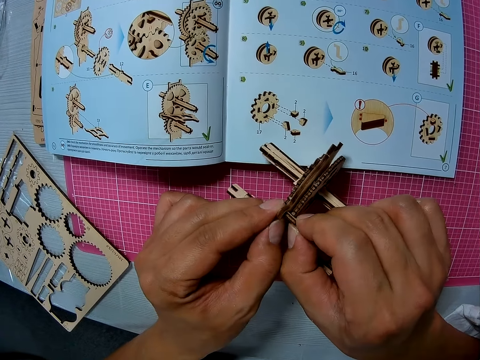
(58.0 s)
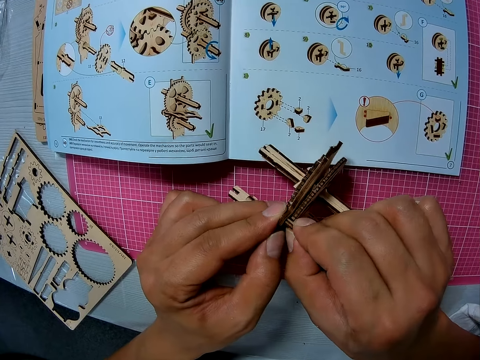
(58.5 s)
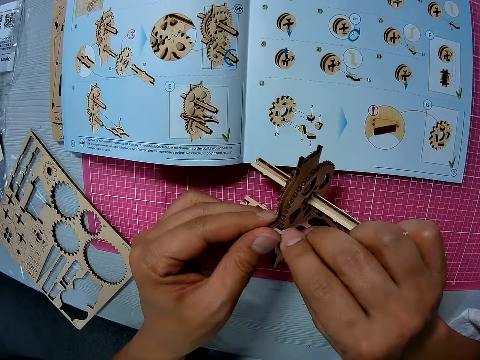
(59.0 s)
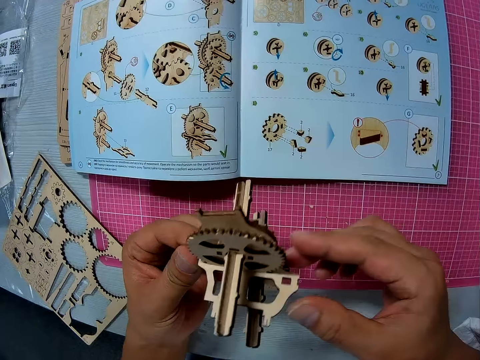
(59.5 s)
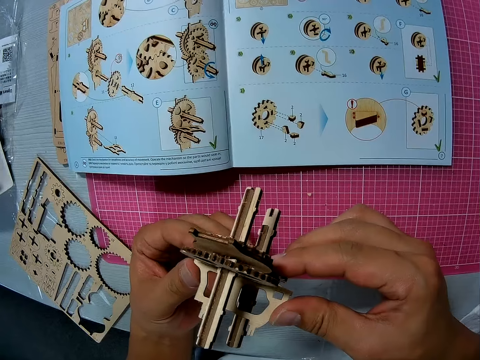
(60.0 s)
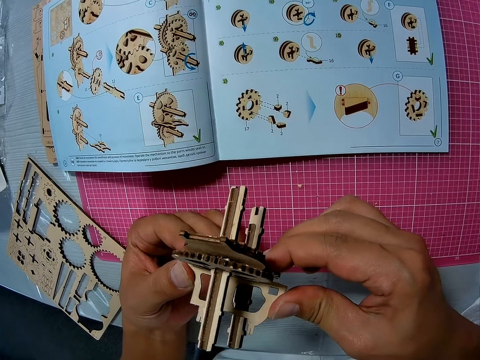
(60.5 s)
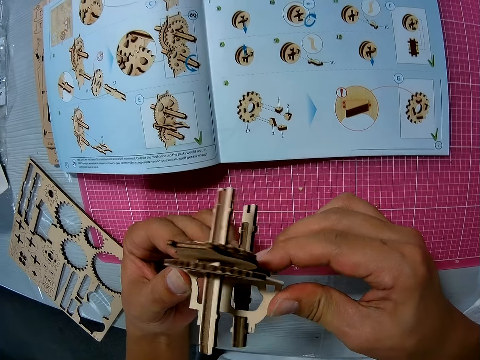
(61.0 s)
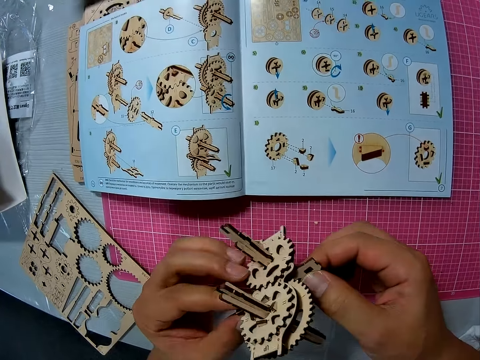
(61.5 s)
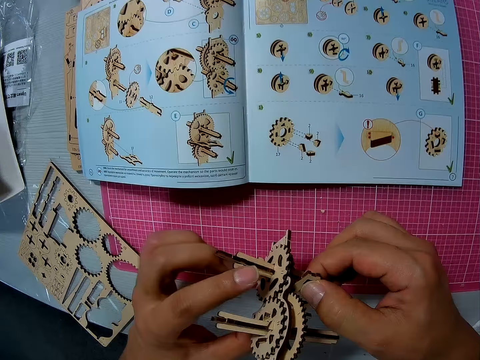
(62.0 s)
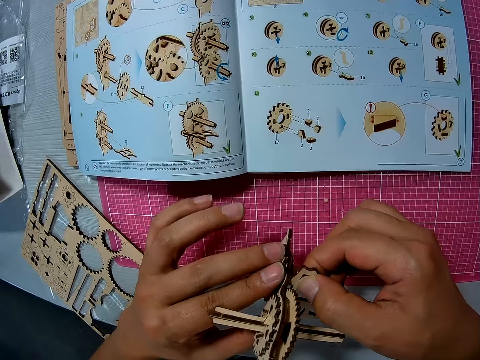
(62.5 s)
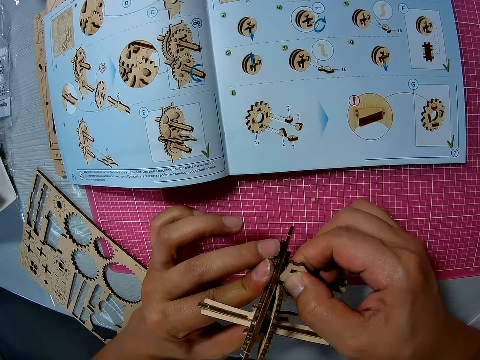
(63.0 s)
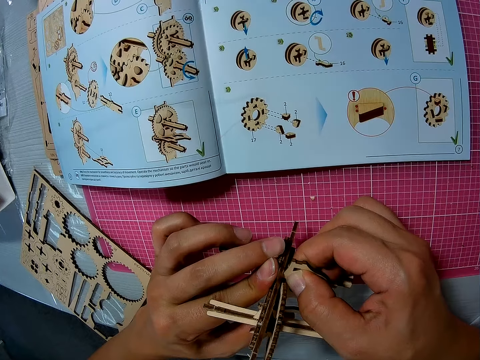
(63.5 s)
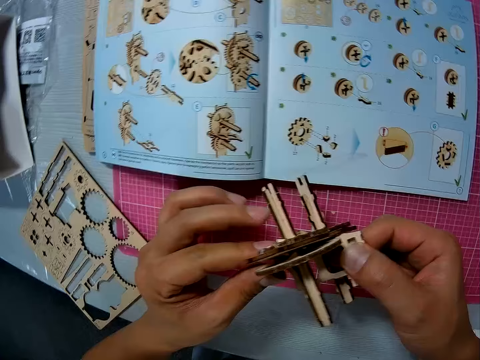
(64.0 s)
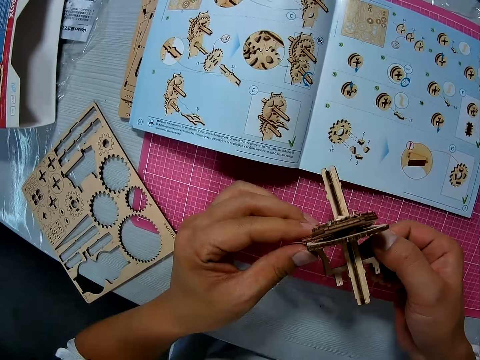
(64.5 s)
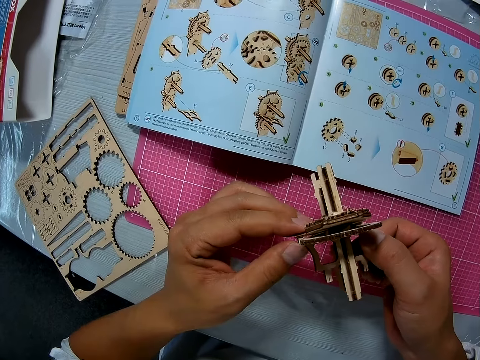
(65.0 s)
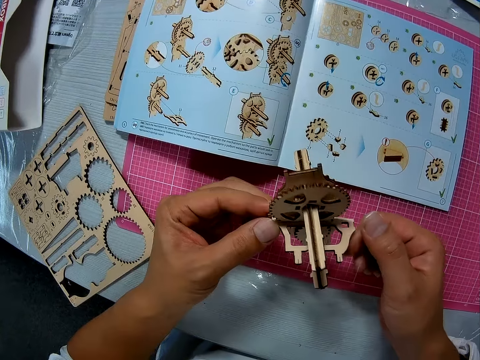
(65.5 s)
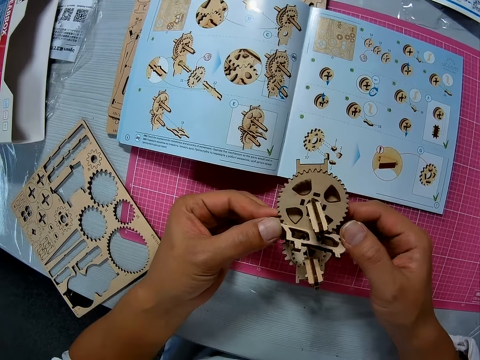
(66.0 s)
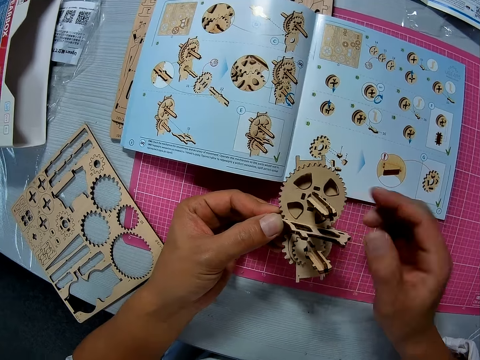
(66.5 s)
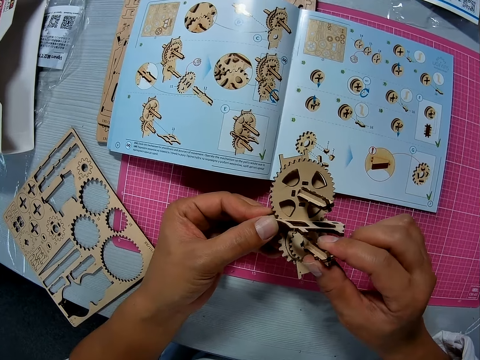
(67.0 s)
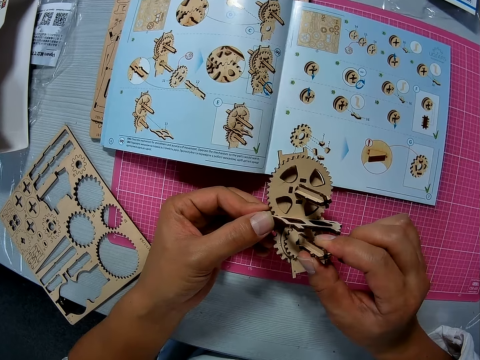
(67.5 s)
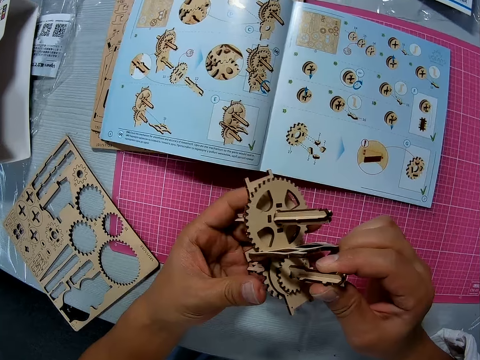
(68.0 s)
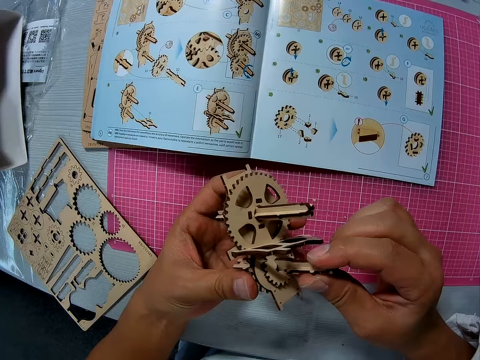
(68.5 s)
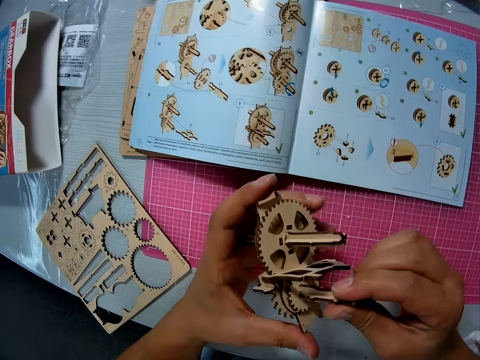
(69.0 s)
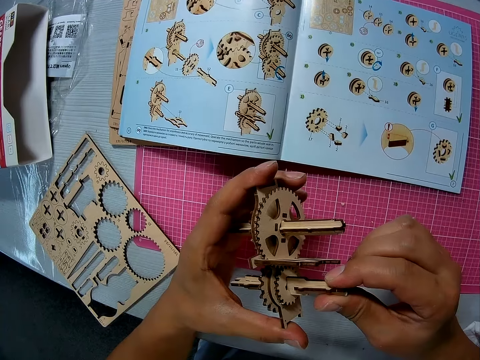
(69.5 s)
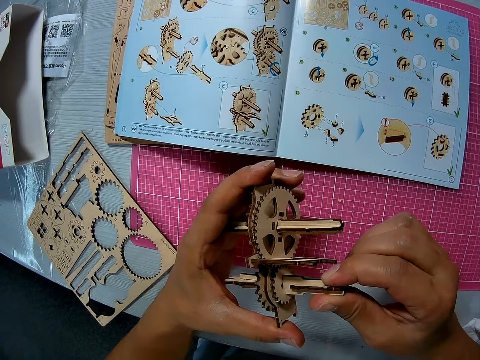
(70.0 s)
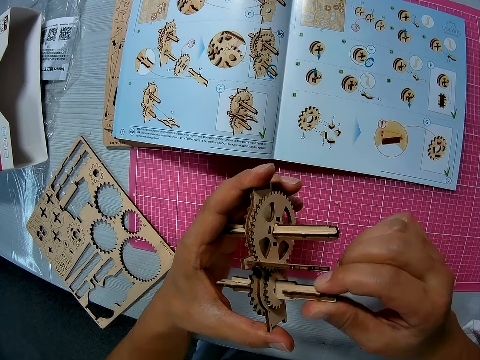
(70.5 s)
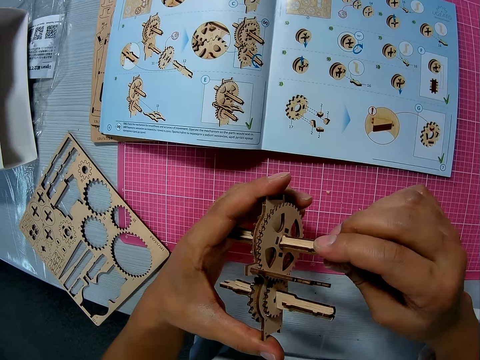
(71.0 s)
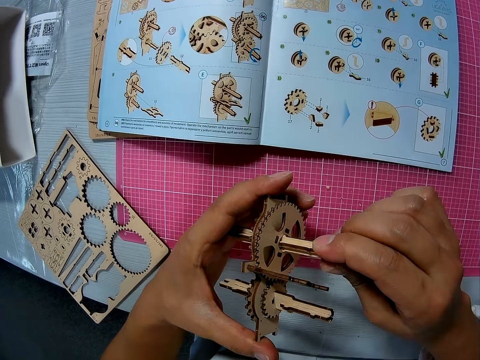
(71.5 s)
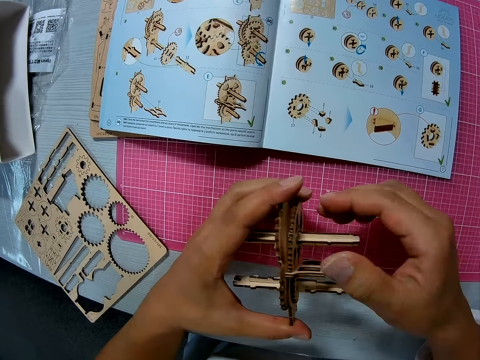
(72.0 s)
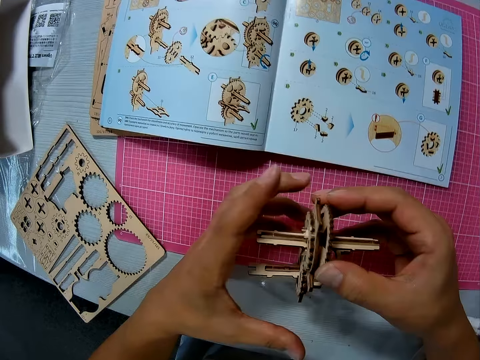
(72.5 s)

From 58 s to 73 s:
The camera wearer turns the art work. They fix the art work.

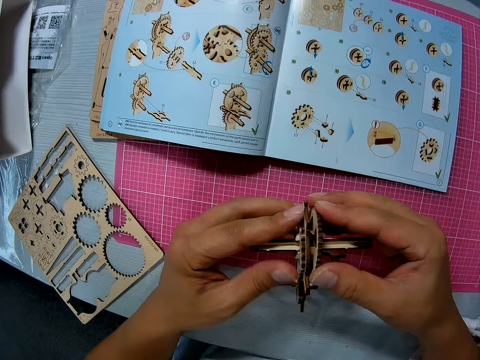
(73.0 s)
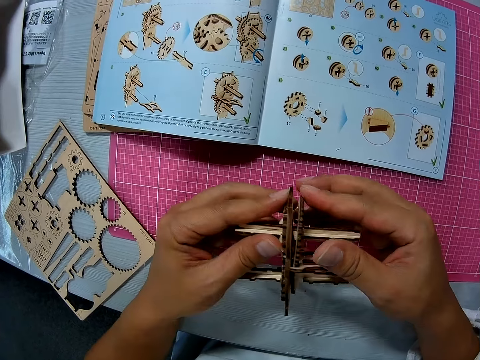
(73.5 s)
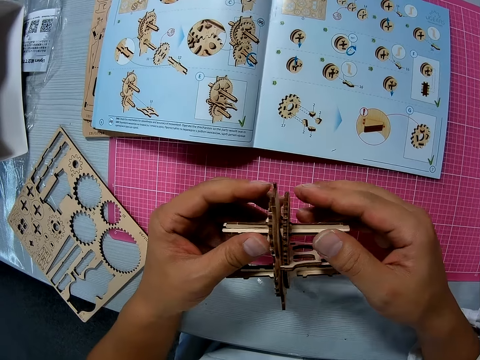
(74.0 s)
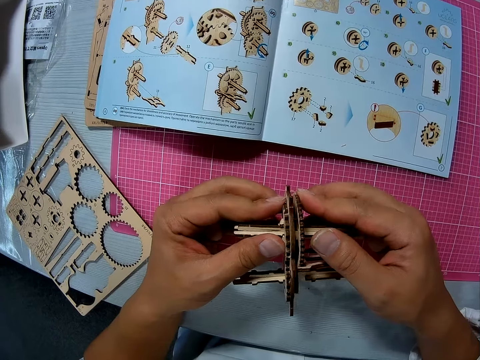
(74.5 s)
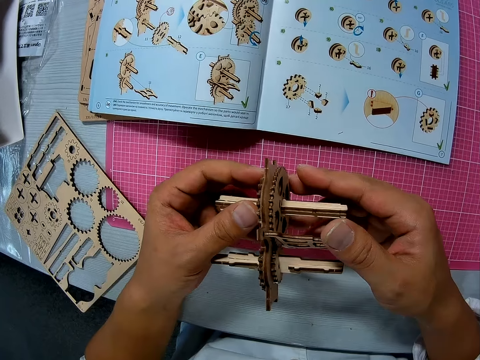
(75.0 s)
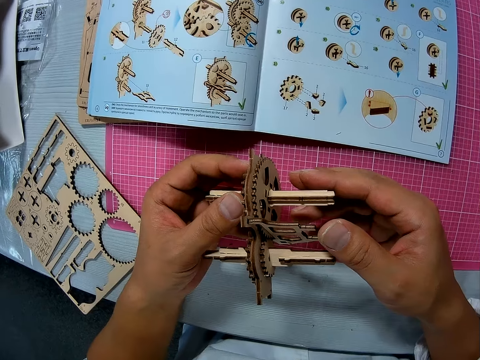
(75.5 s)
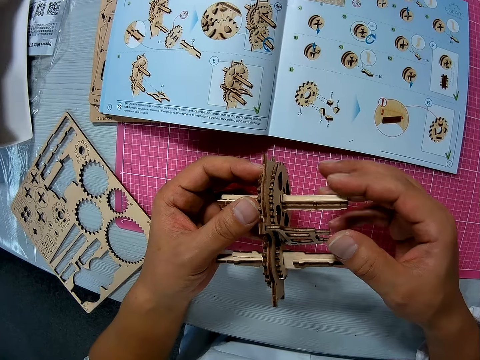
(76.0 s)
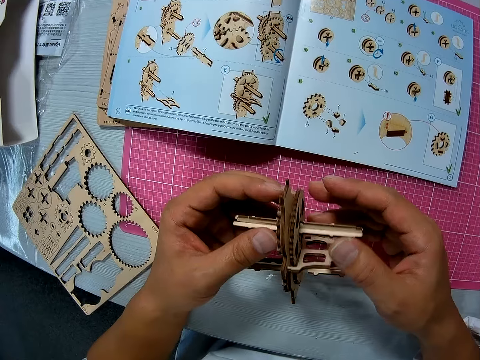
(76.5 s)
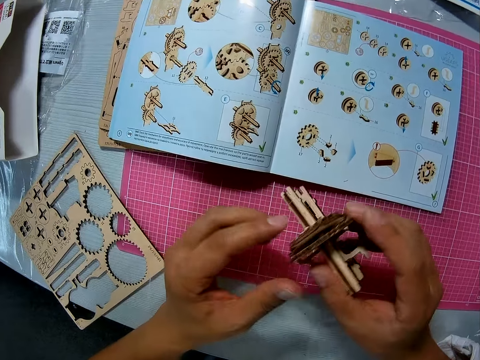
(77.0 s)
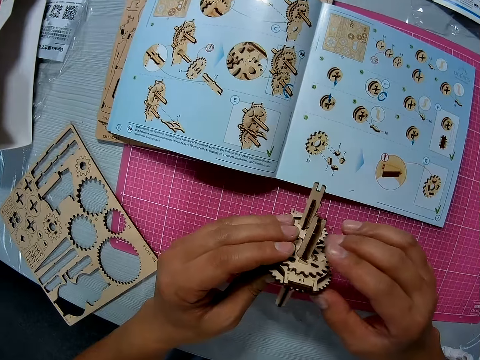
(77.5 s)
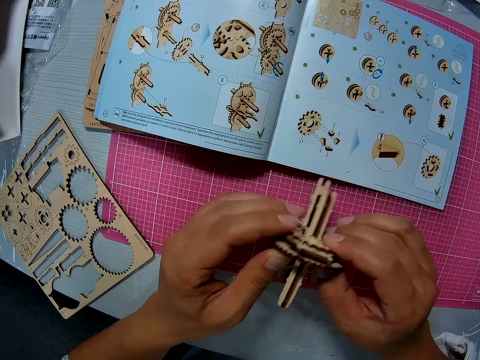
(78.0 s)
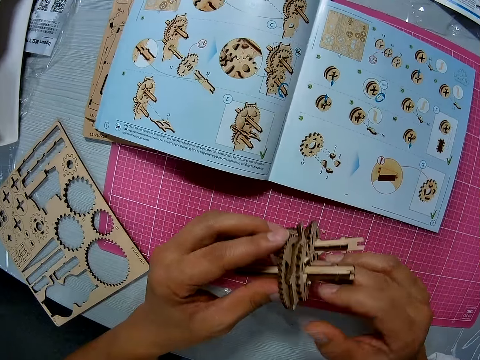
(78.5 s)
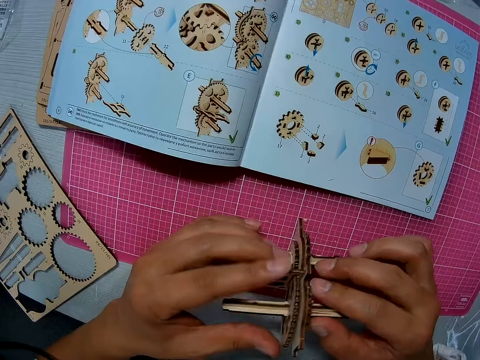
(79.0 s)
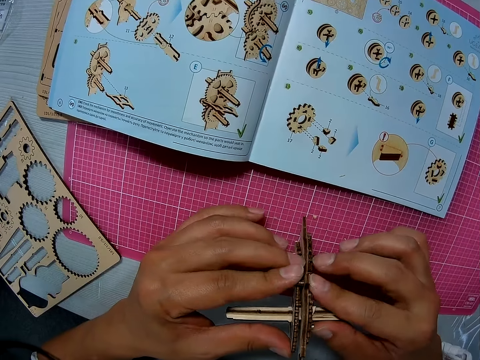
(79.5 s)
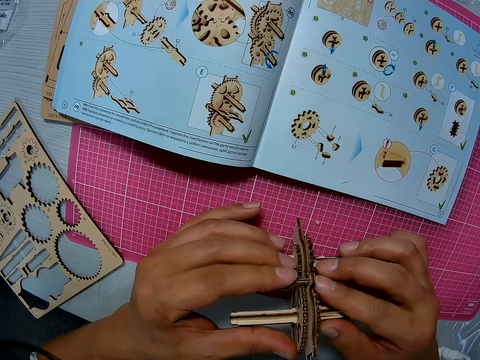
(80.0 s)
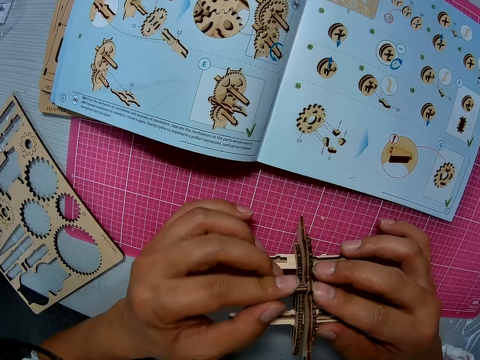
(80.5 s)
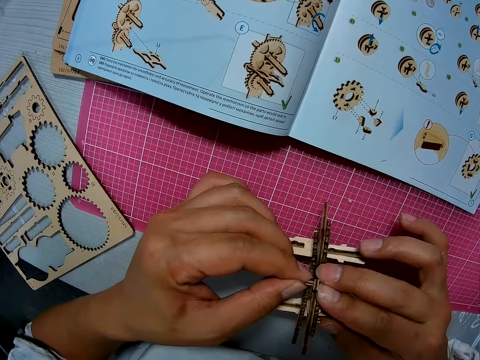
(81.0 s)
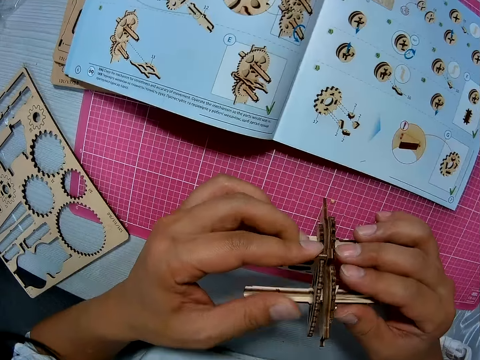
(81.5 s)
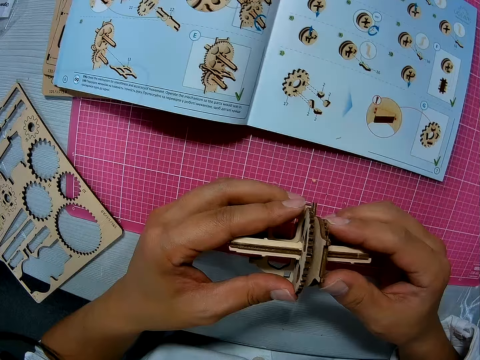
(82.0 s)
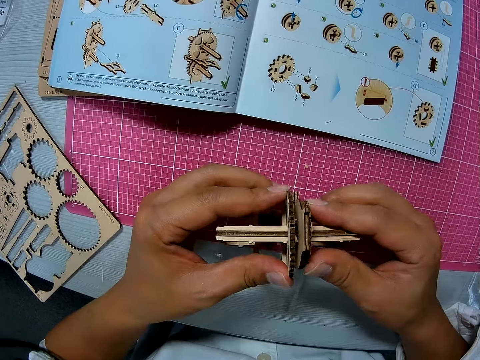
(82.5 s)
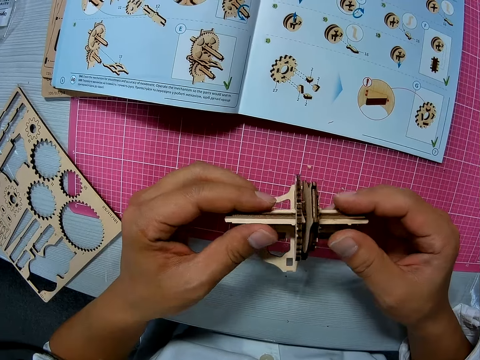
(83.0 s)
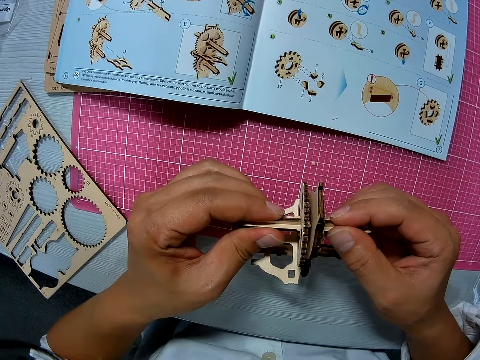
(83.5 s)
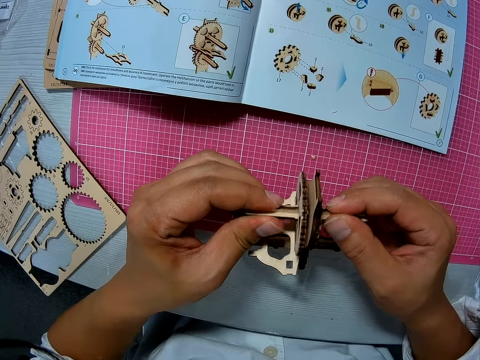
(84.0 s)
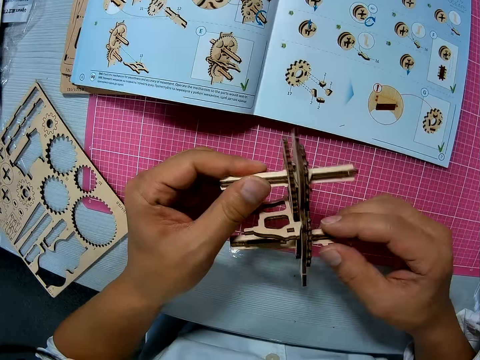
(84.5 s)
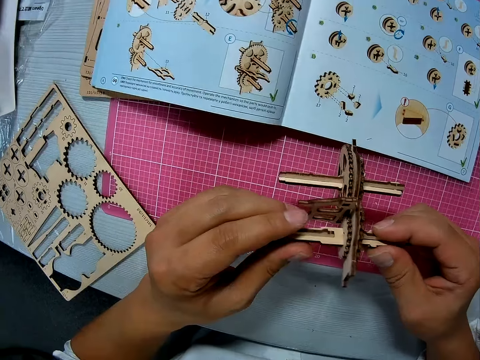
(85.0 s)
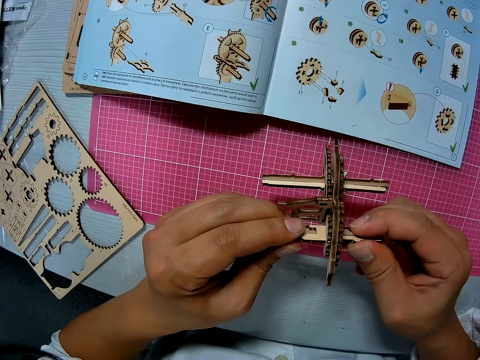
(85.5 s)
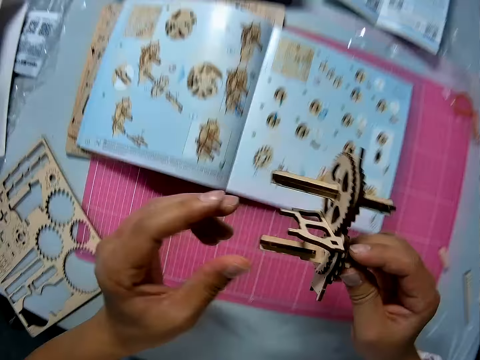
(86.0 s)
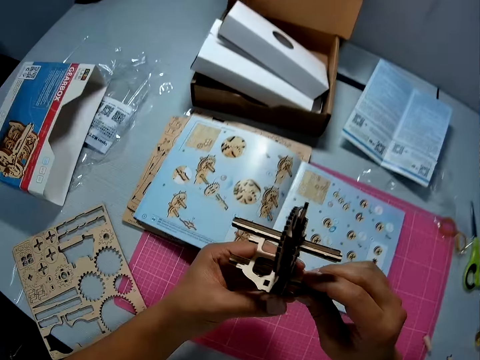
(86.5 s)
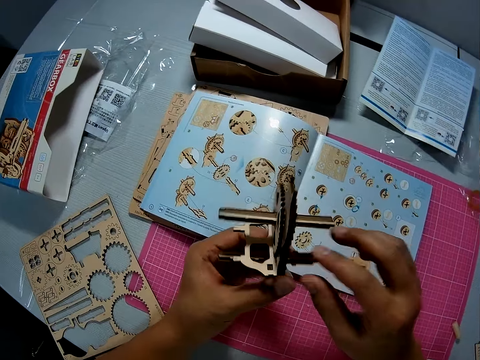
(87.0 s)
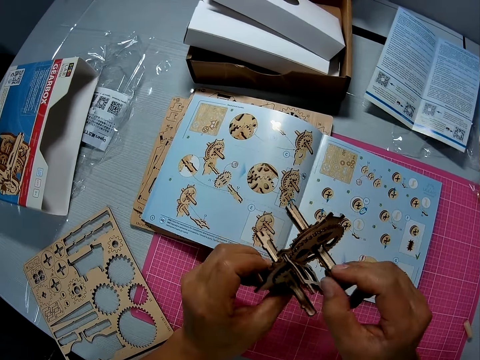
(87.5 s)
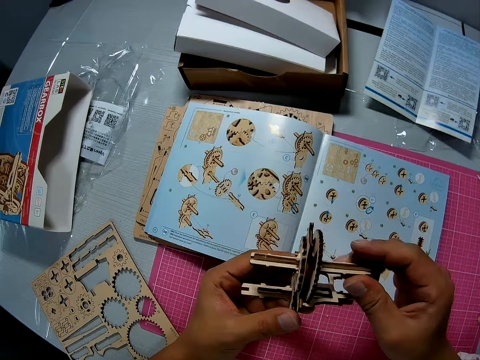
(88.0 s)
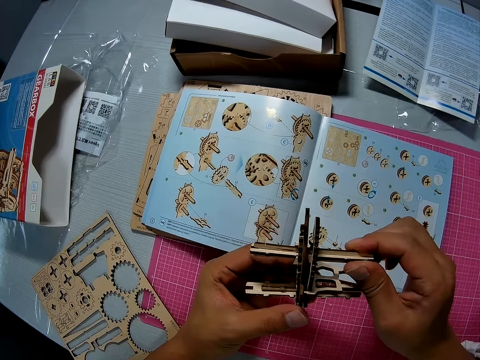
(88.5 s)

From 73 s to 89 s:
The camera wearer turns the art work. They fix the art piece. They turn the art work. They fix the art work. They turn the art work.
